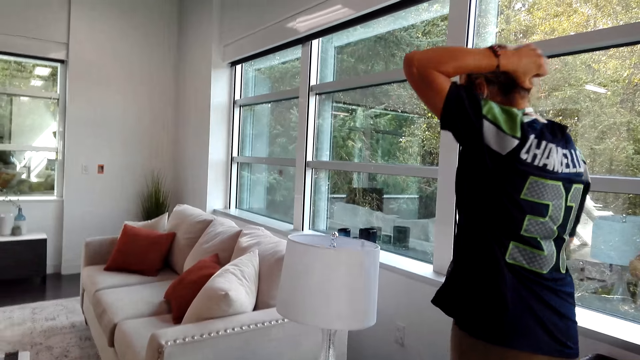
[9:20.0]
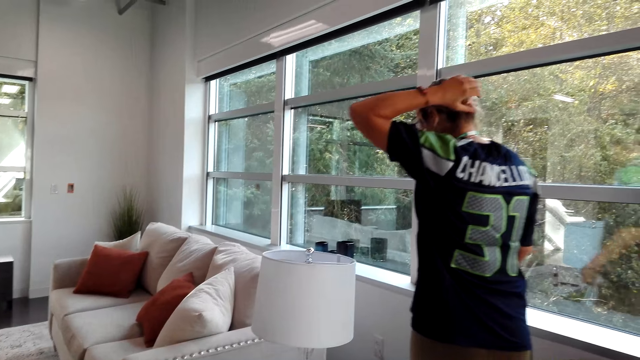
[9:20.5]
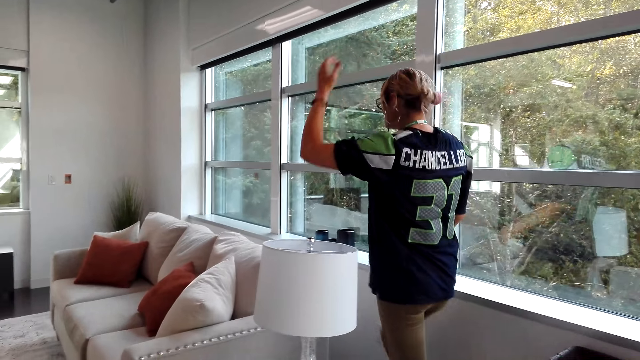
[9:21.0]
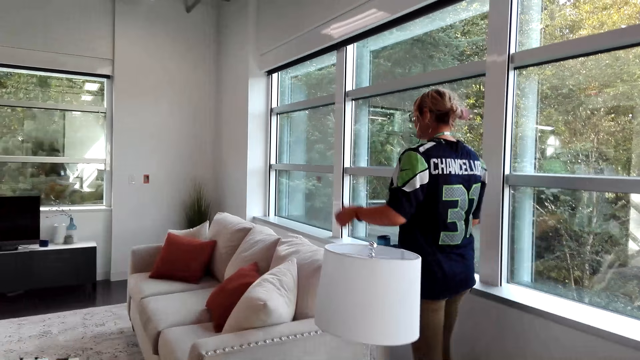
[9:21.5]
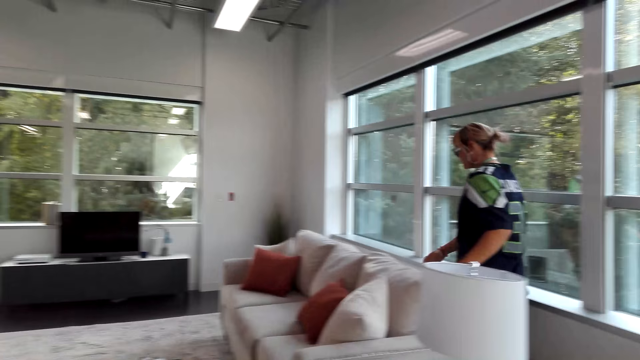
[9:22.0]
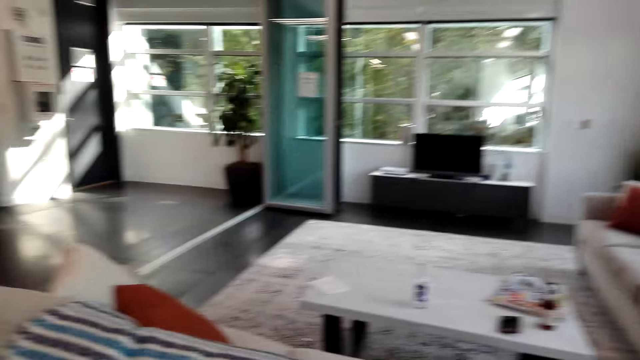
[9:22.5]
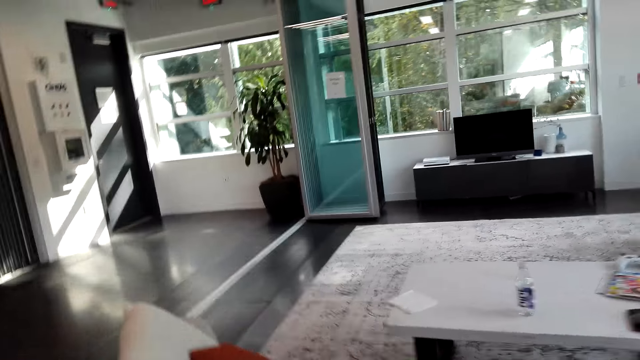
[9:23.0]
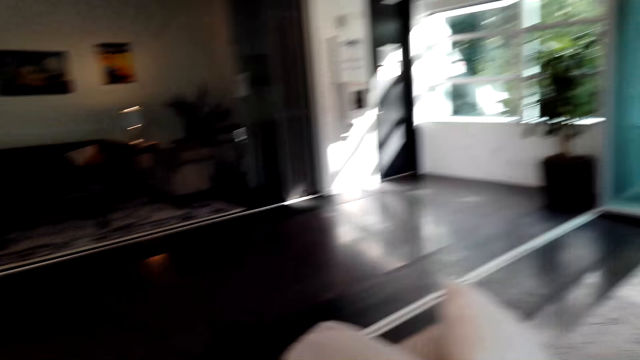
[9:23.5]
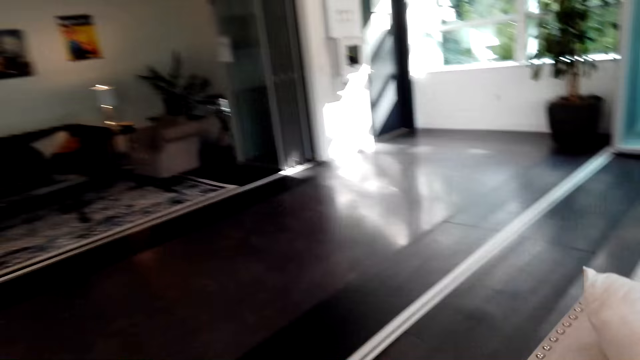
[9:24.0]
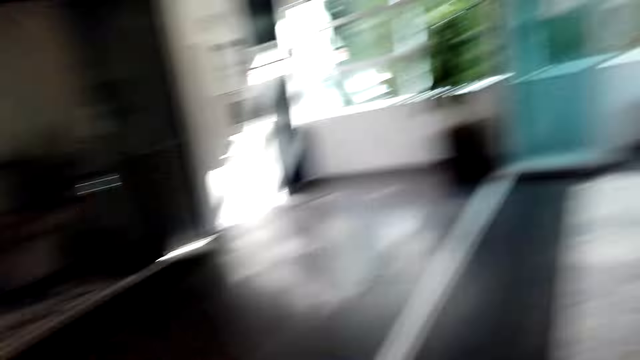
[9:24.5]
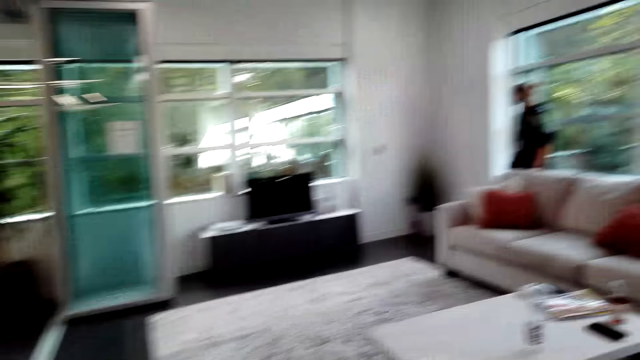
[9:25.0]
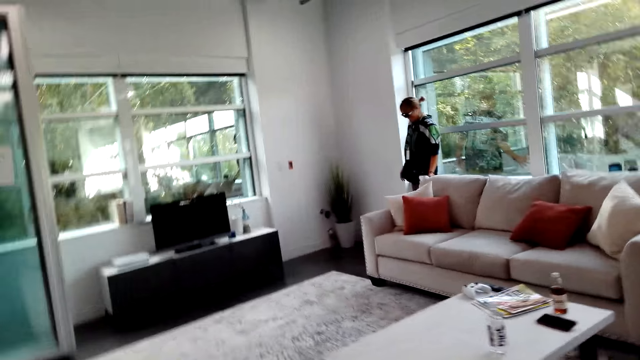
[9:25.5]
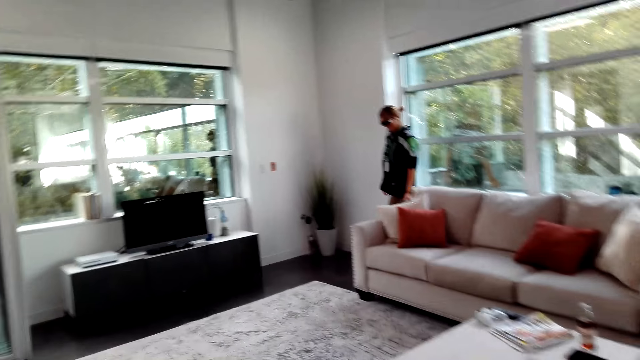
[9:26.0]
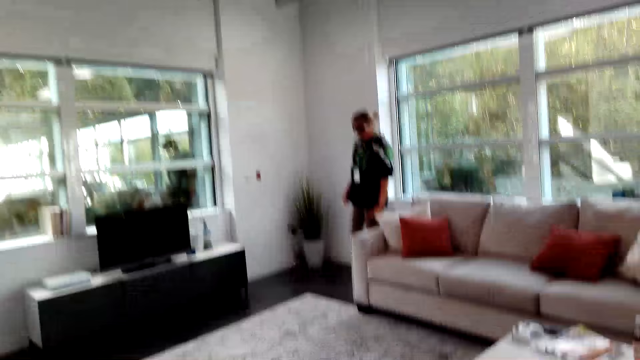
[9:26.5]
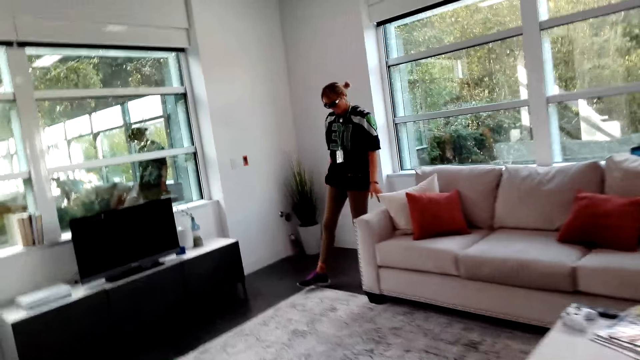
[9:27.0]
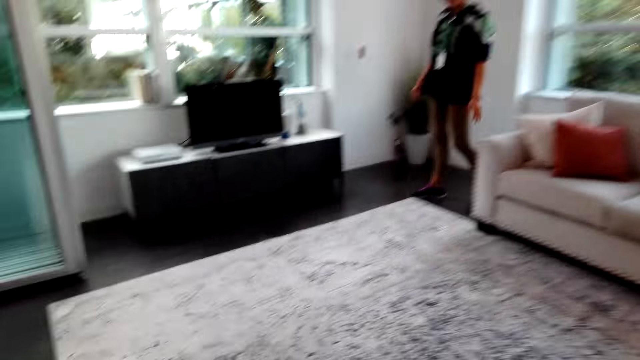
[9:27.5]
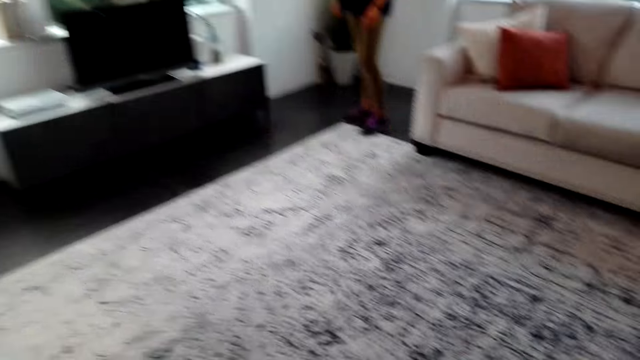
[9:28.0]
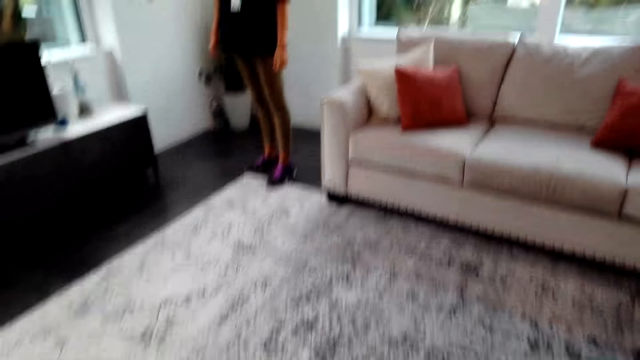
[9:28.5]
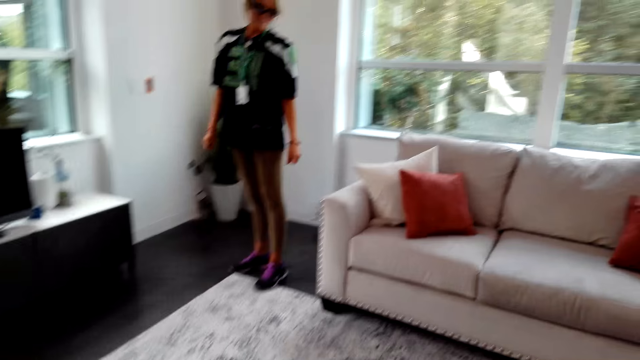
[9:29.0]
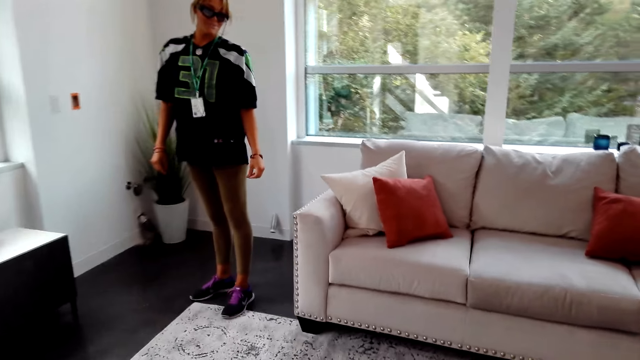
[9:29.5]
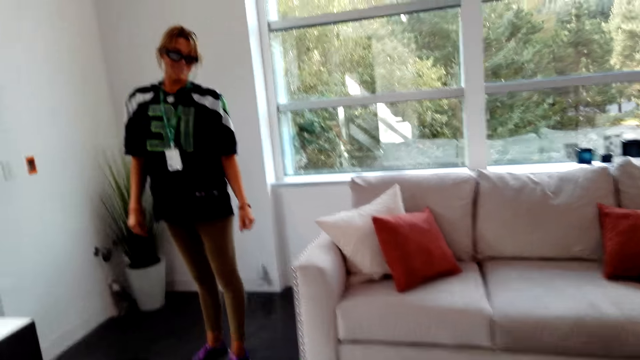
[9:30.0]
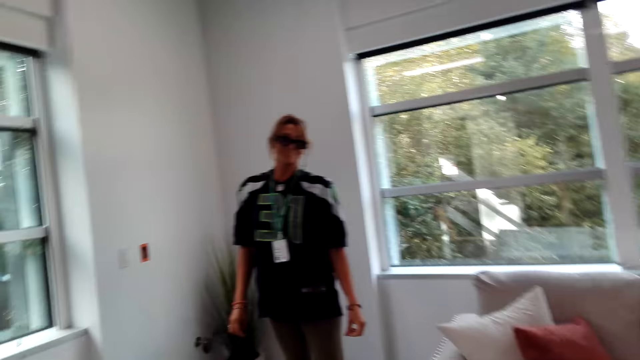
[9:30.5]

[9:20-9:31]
A lady walks around the room and talks to the camera wearer. The camera wearer talks to the lady.

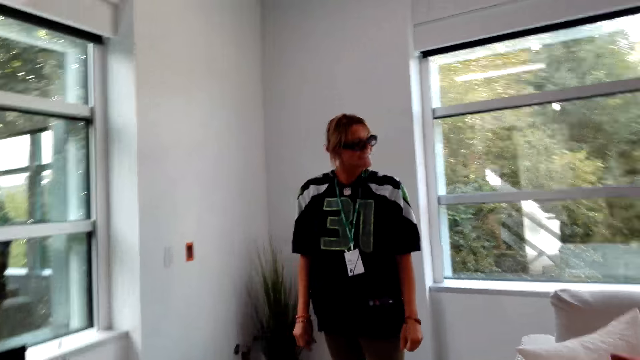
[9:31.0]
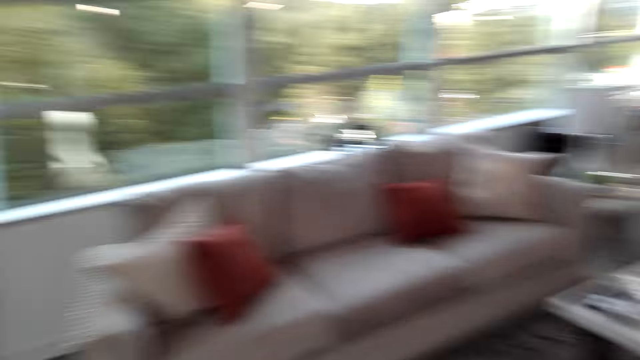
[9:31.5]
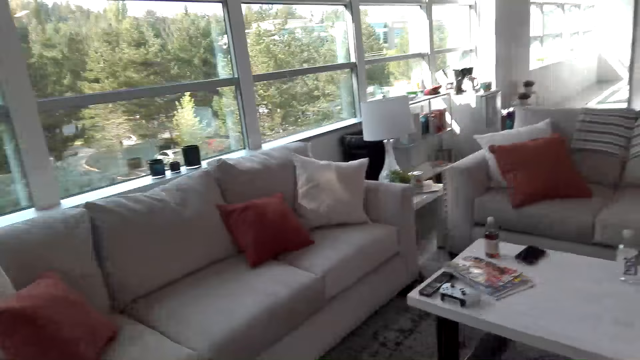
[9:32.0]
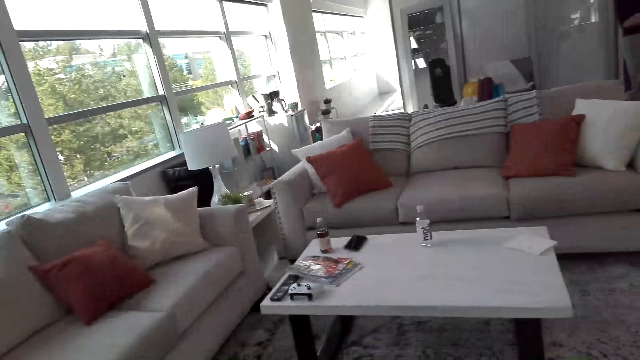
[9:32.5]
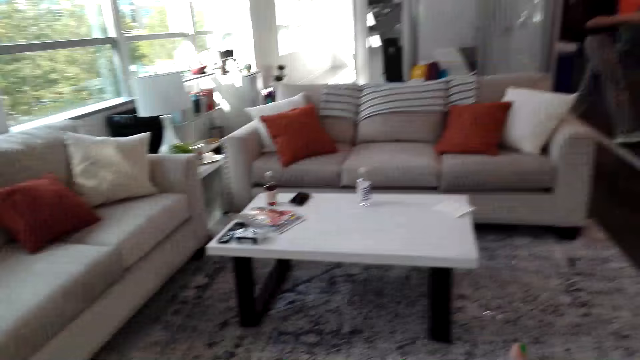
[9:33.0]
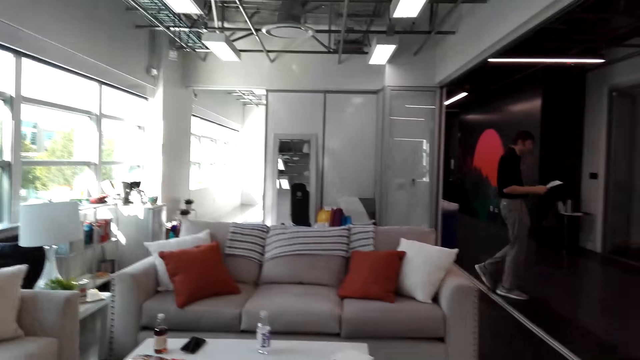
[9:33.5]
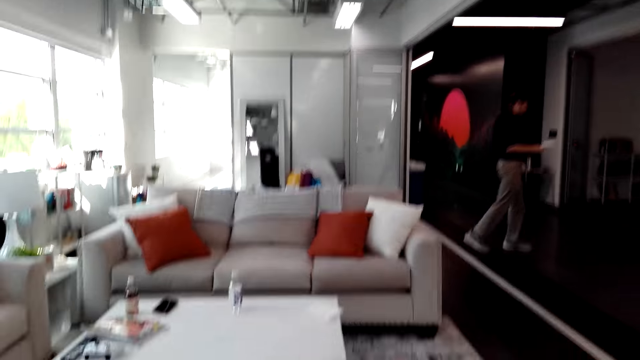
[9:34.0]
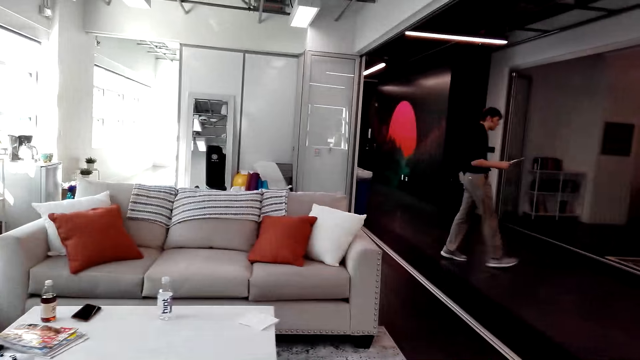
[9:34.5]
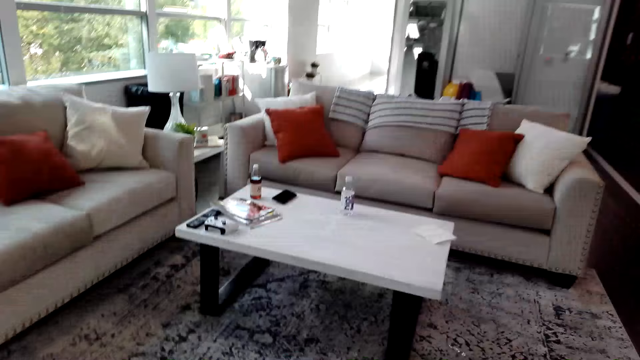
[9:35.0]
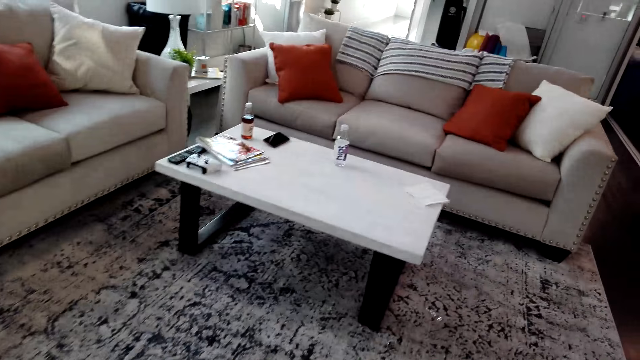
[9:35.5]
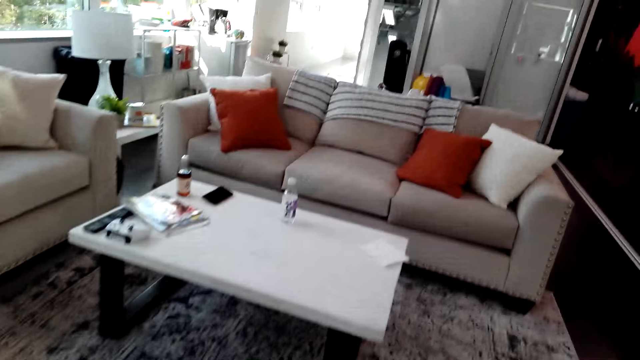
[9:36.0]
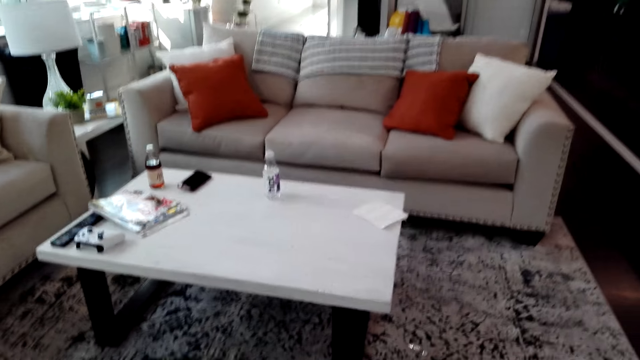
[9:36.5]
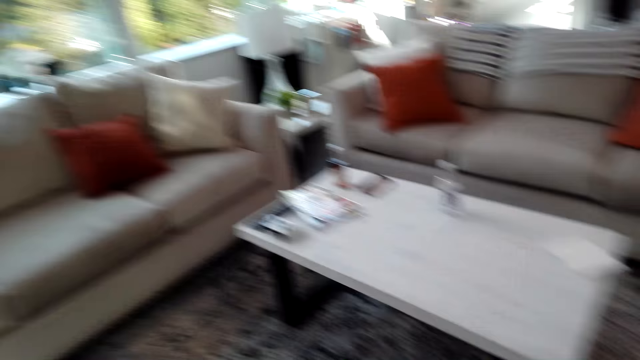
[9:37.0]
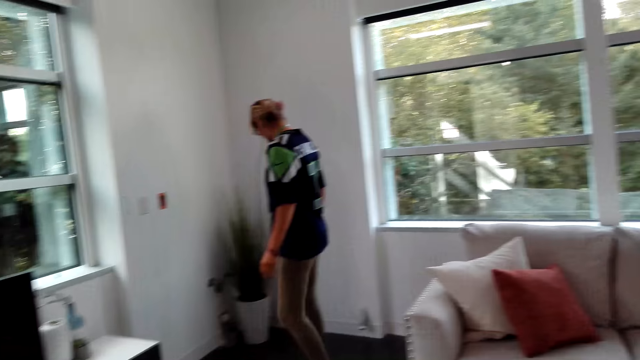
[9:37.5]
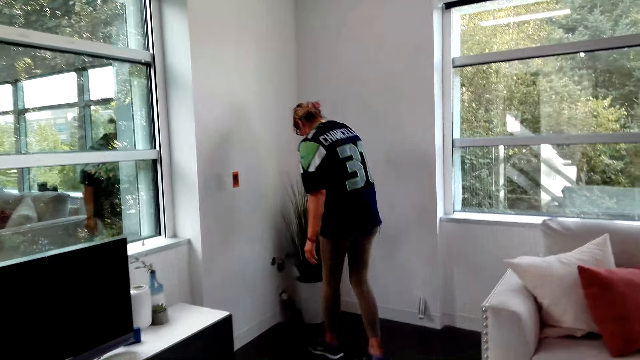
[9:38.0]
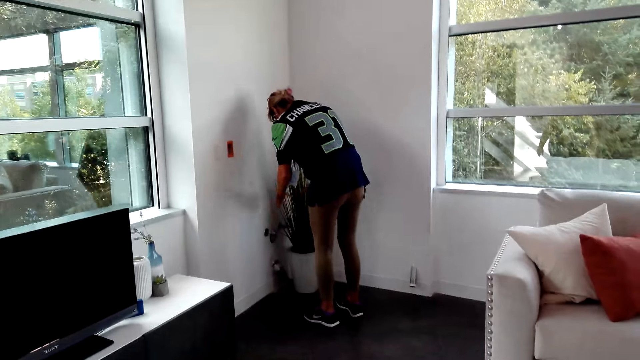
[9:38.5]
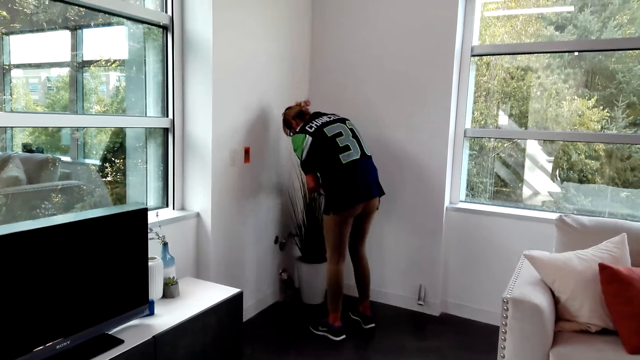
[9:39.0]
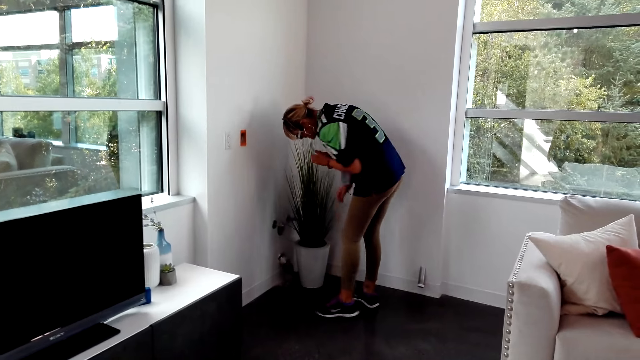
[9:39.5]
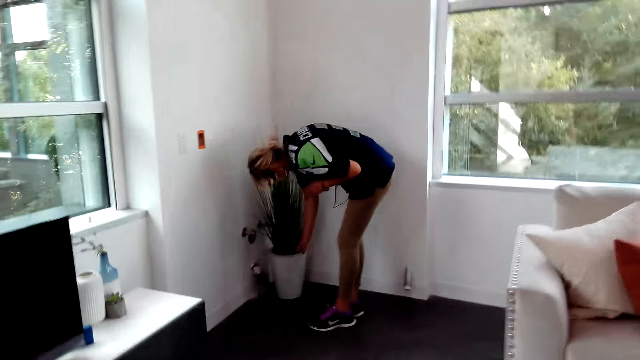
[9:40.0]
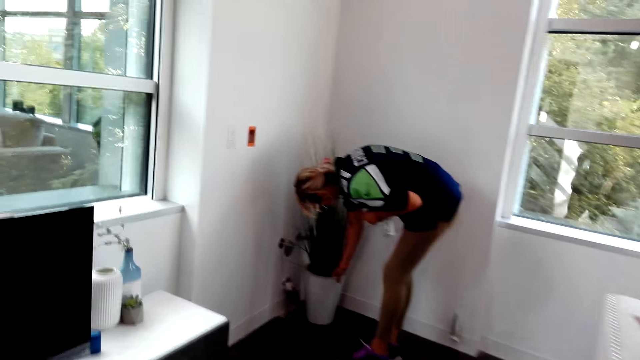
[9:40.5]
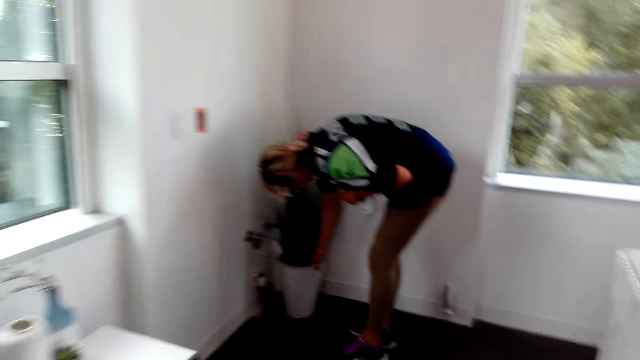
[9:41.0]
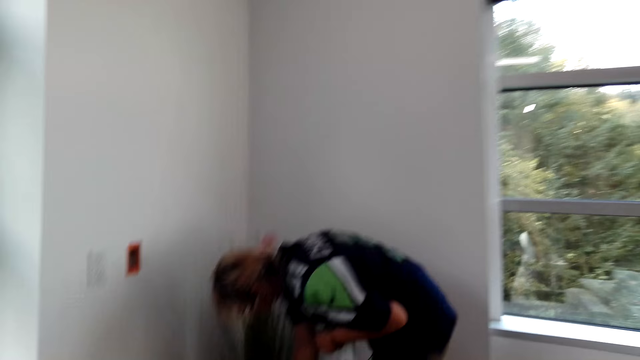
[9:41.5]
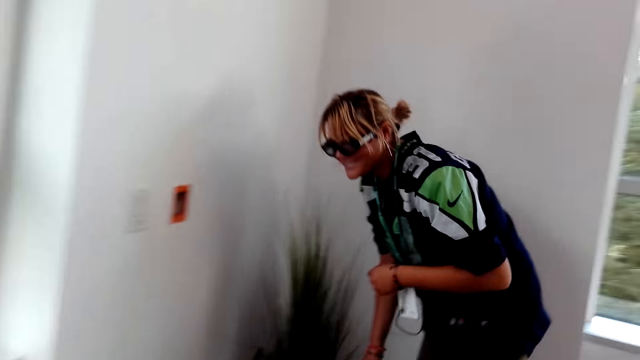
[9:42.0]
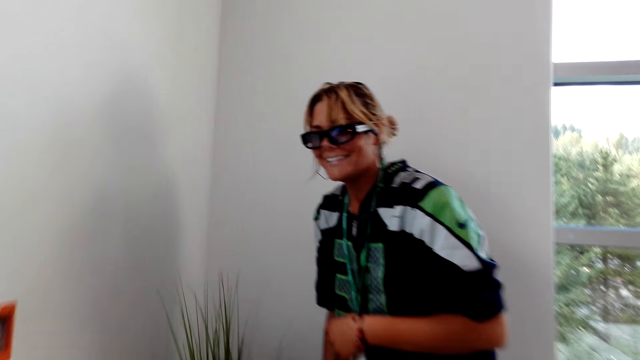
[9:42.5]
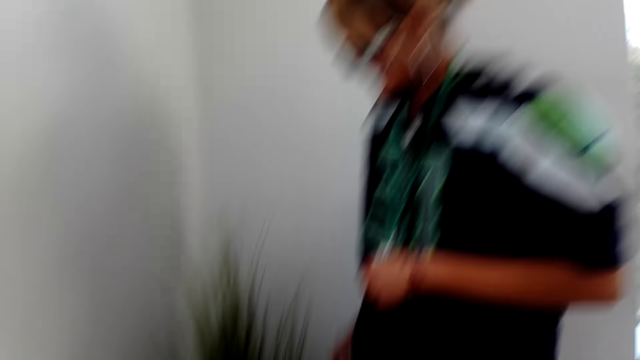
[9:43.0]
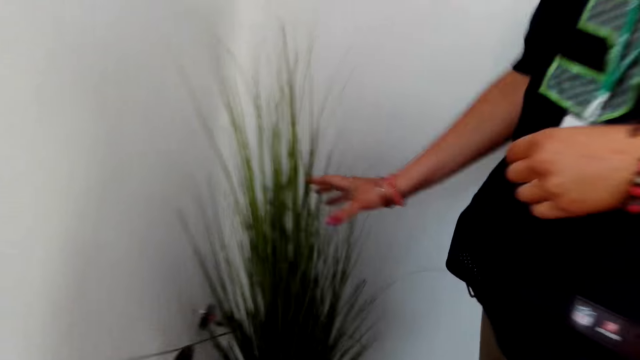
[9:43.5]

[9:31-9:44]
A person holds a paper and walks around the room. A lady touches the flower. The camera wearer talks to the lady and walks around the room.
